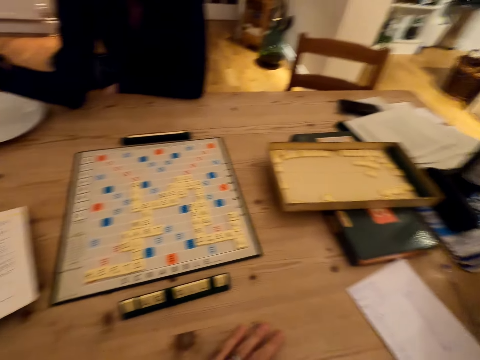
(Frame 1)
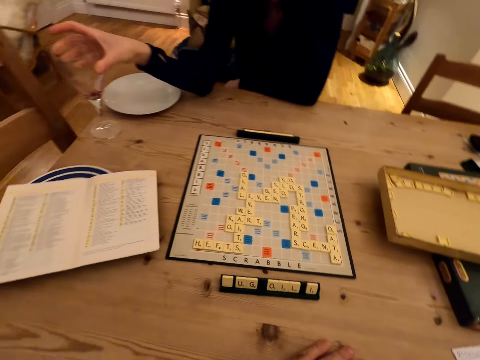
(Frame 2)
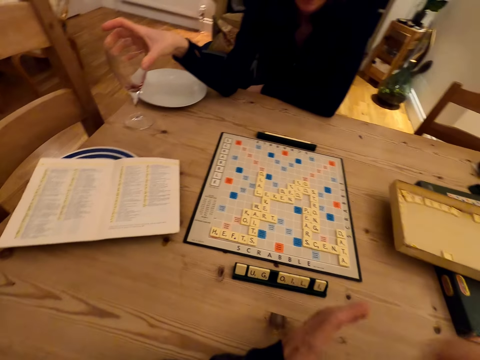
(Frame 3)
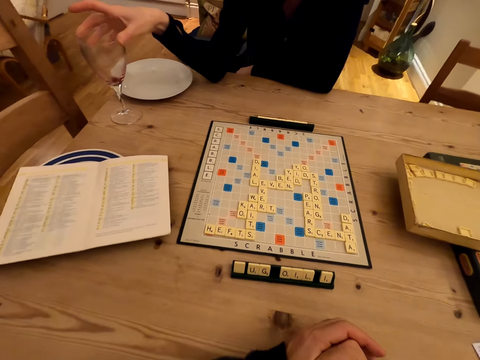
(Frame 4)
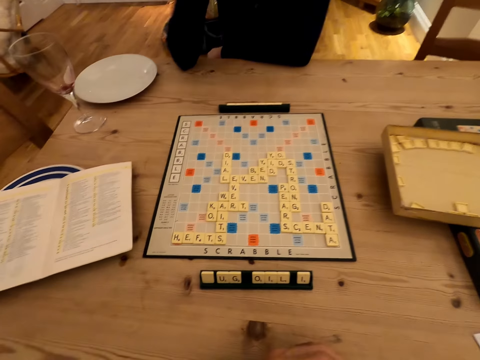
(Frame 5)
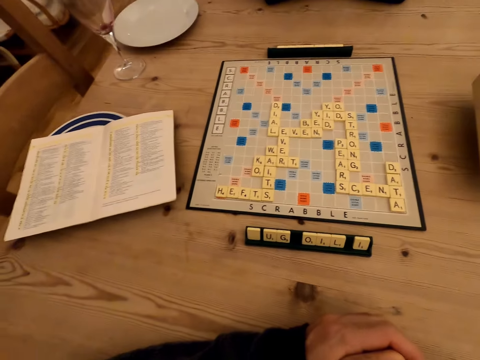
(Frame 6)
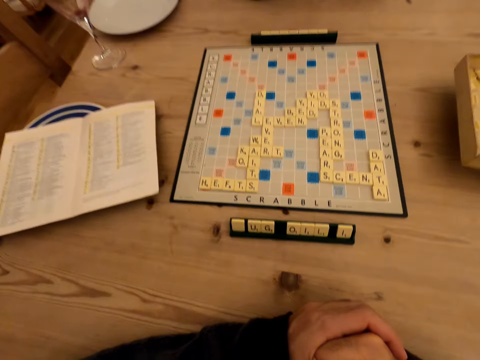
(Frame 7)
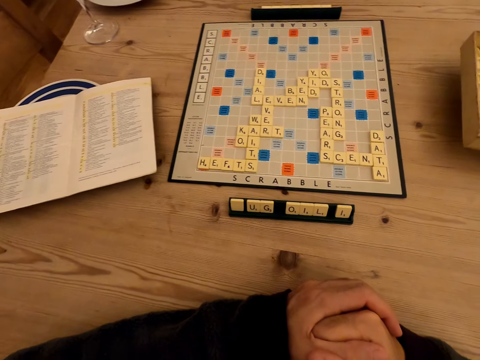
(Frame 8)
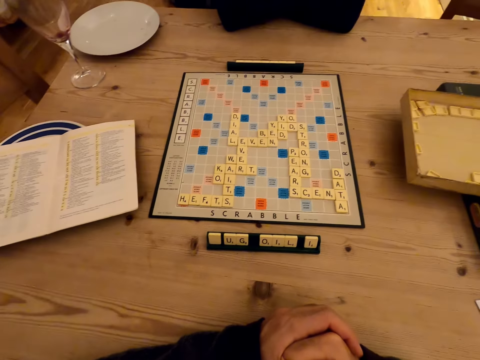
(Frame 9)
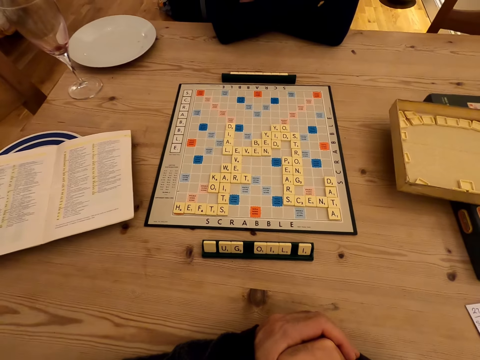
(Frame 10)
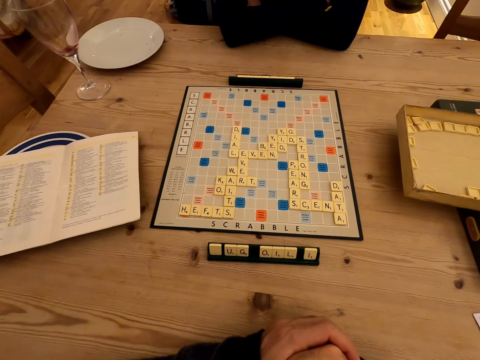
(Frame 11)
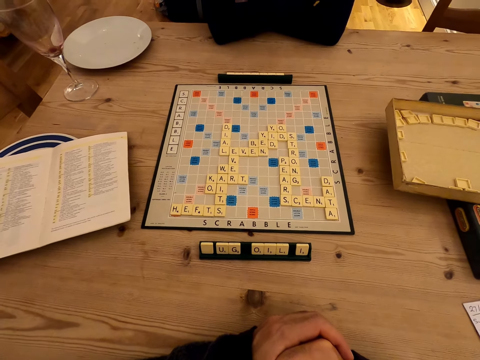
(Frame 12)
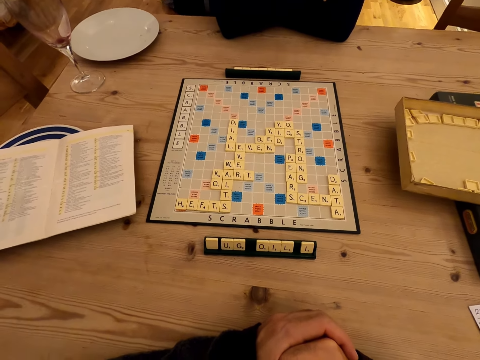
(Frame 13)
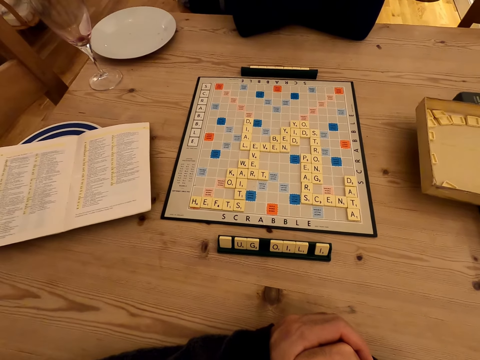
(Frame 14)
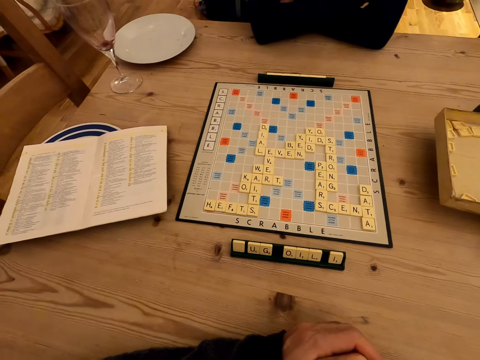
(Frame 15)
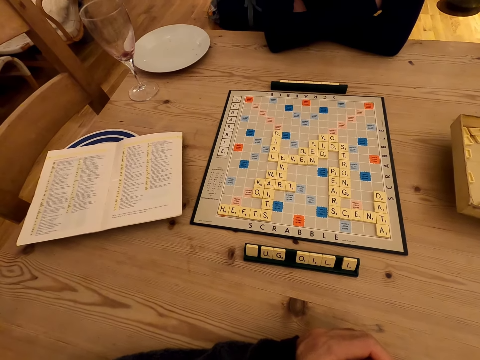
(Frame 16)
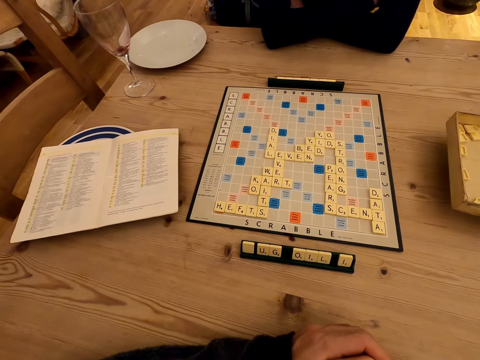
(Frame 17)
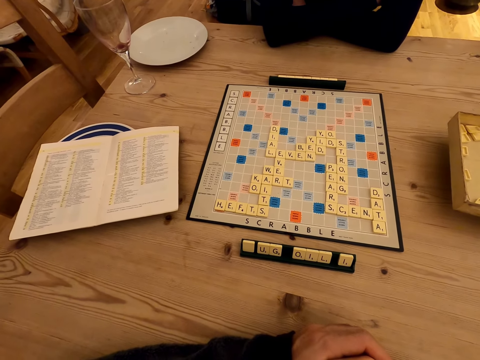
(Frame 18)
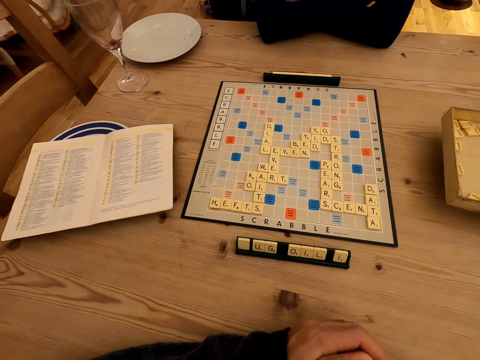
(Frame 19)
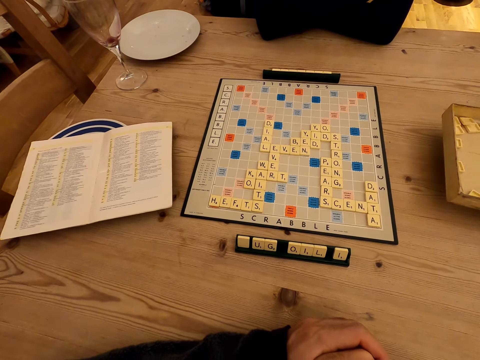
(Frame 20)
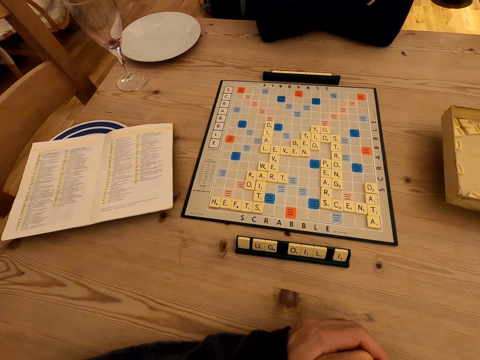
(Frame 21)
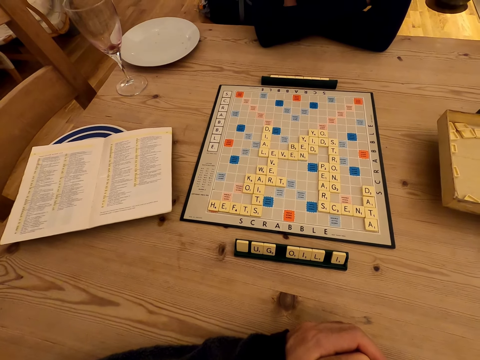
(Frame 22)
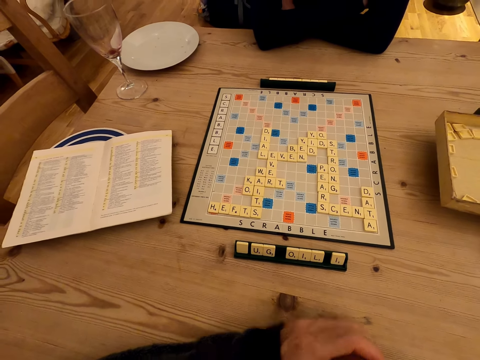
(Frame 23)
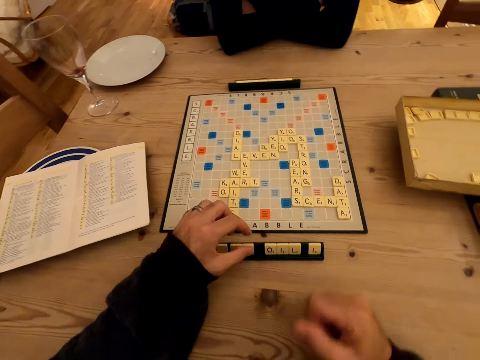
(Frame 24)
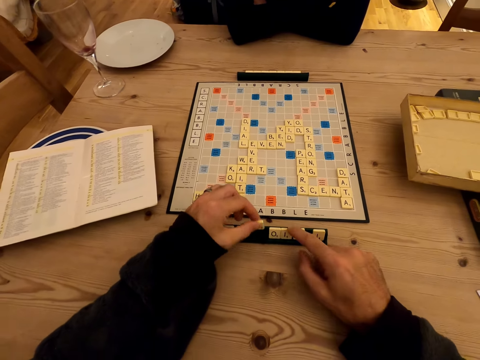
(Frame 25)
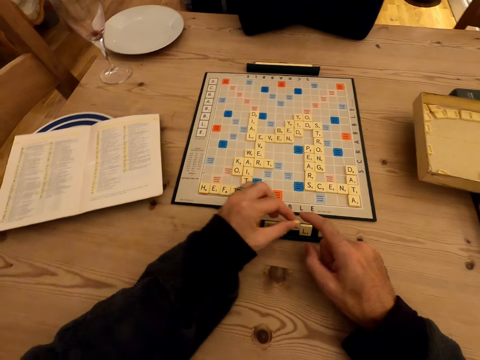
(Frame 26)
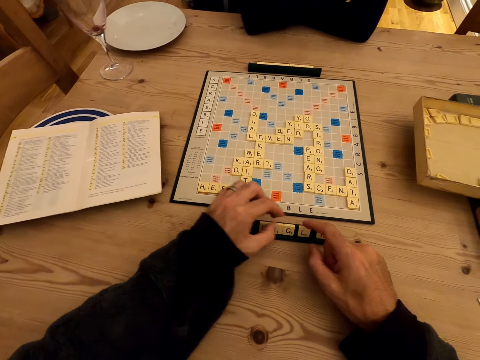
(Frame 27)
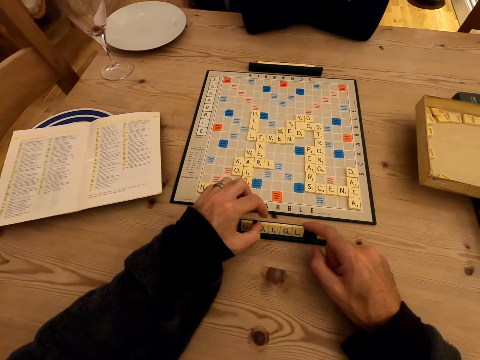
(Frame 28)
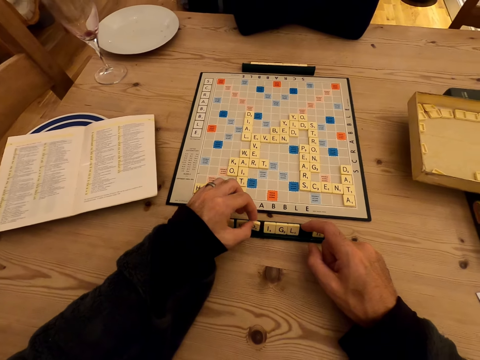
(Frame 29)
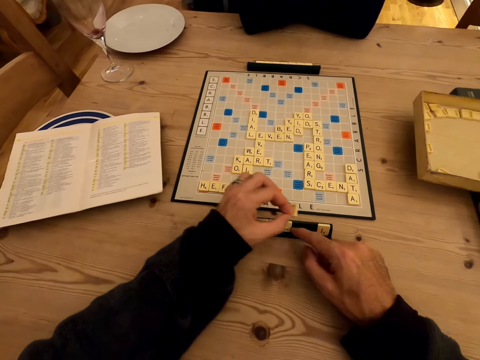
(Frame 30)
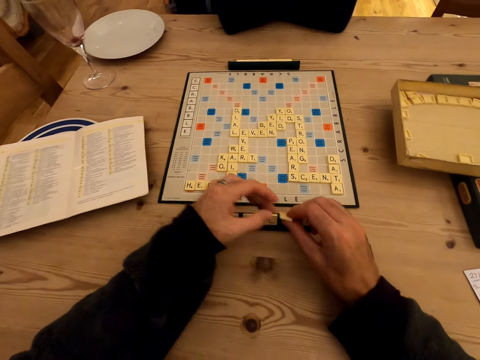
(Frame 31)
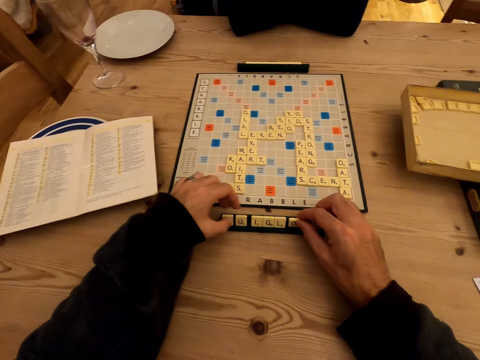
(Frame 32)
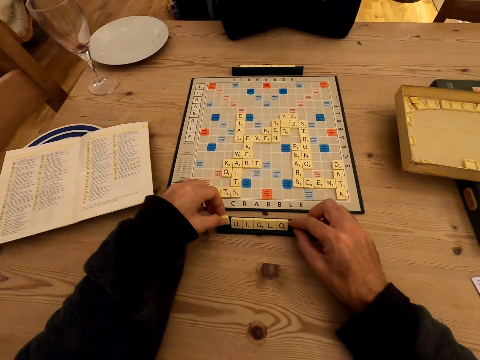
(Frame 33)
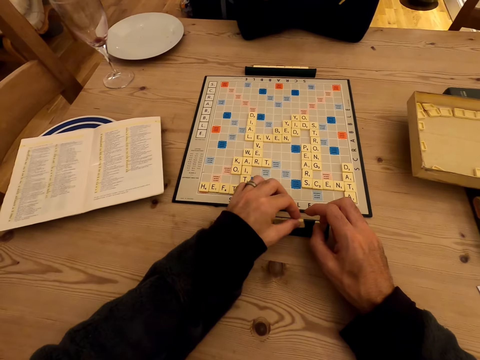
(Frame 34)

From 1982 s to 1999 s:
The camera wearer places the glass on the table. A person places down a drink. The camera wearer looks around. They stare at a game board. They arrange words. They touch word puzzle pieces.

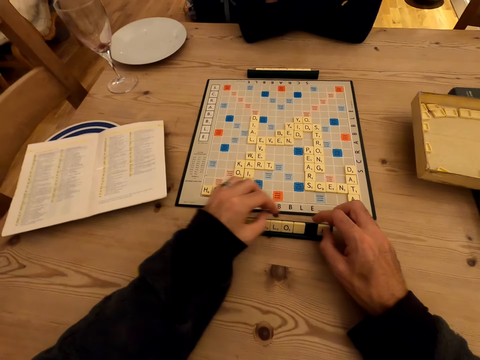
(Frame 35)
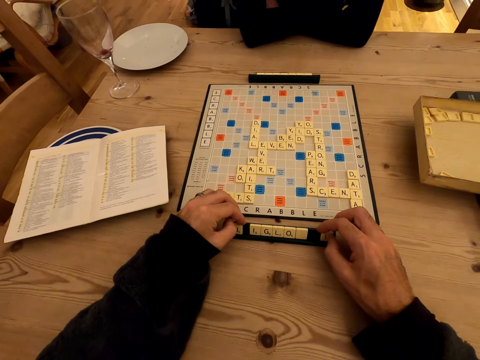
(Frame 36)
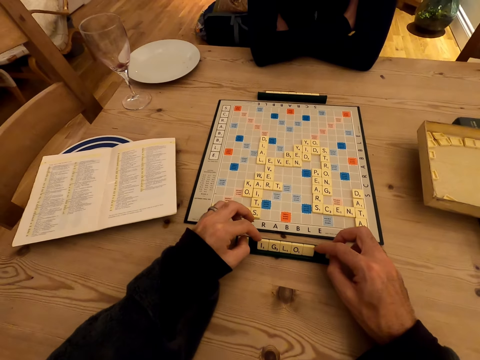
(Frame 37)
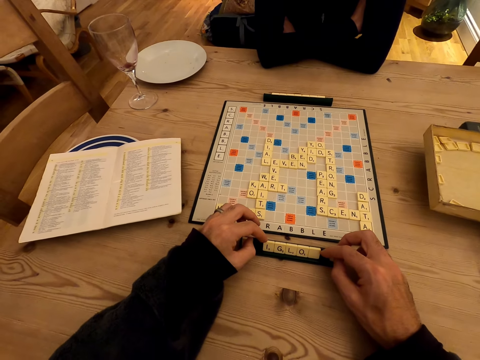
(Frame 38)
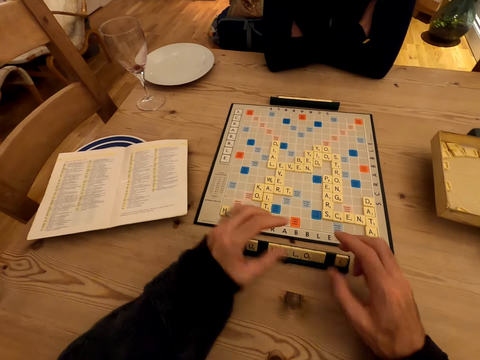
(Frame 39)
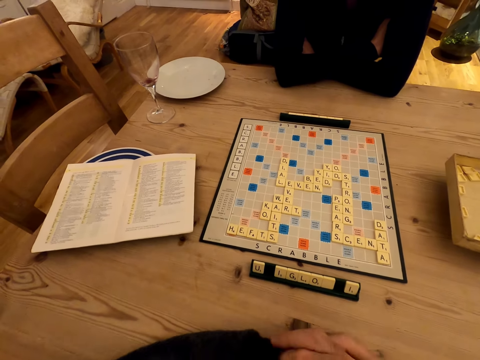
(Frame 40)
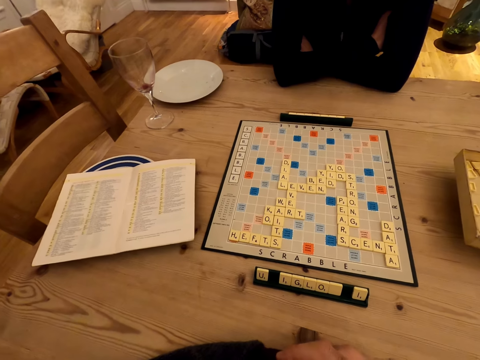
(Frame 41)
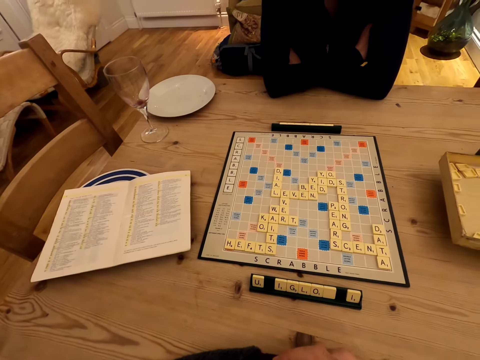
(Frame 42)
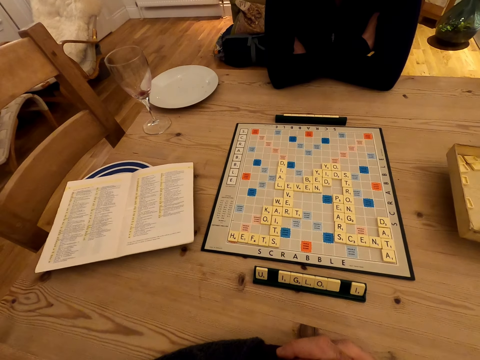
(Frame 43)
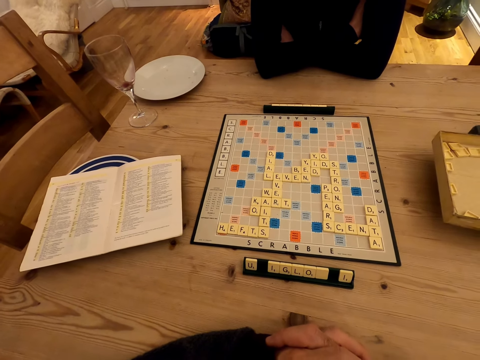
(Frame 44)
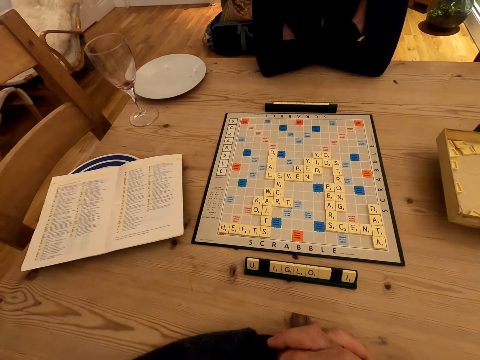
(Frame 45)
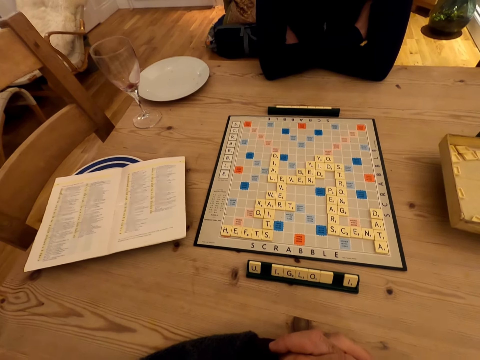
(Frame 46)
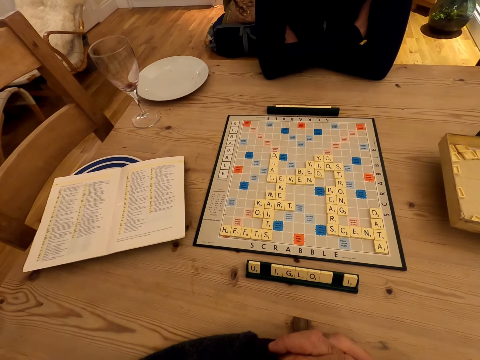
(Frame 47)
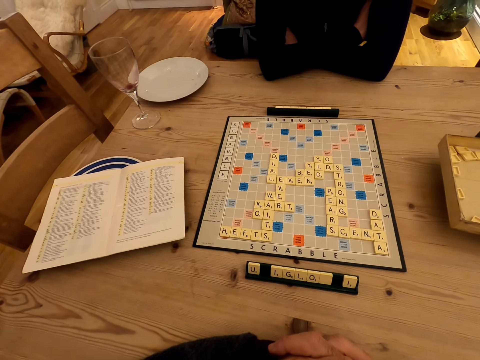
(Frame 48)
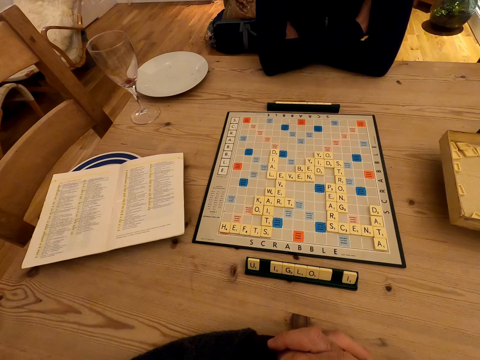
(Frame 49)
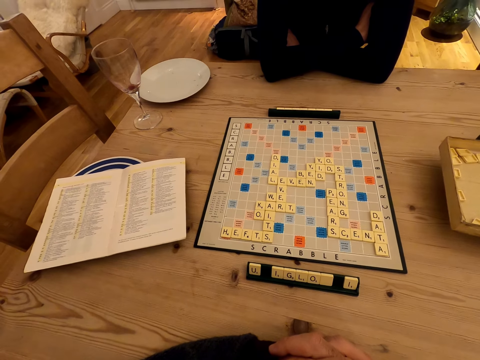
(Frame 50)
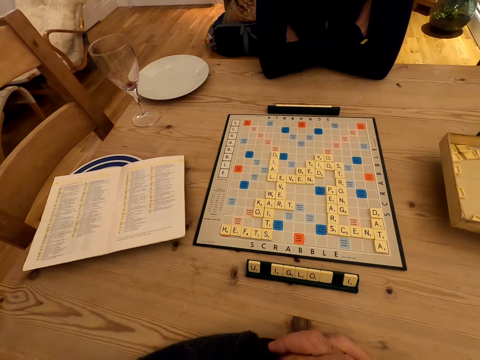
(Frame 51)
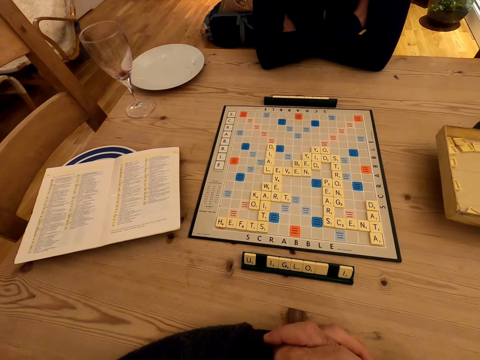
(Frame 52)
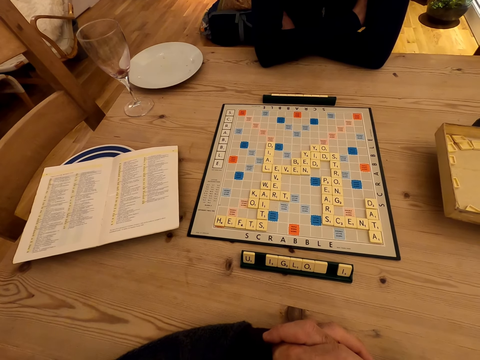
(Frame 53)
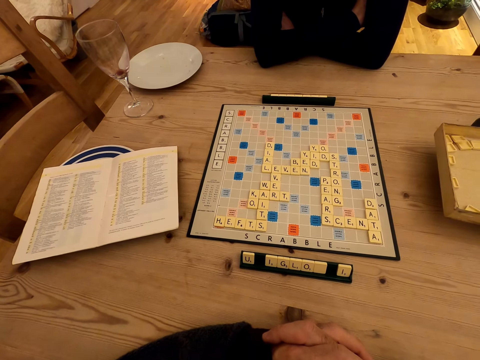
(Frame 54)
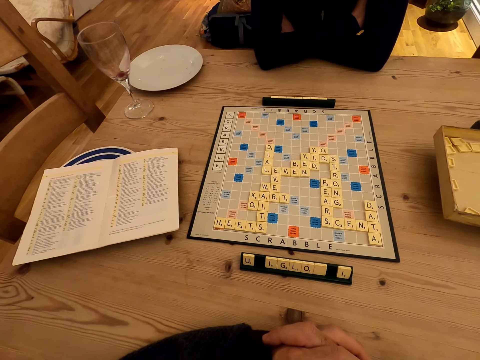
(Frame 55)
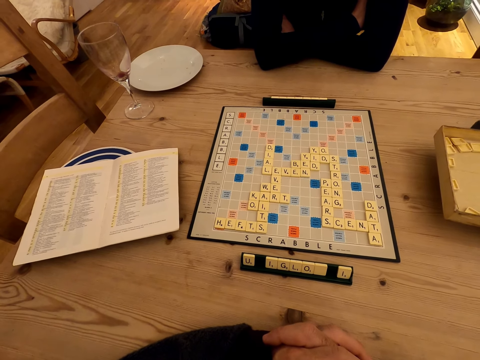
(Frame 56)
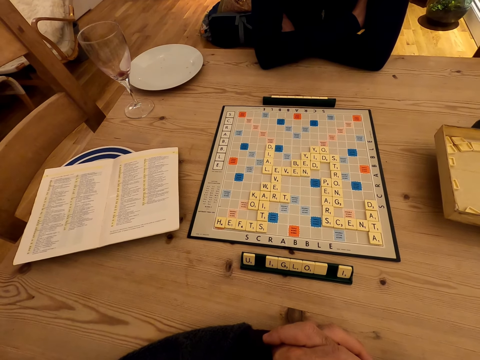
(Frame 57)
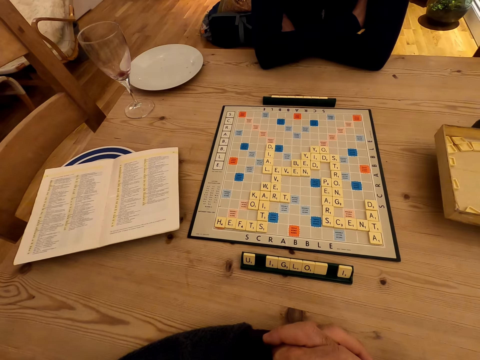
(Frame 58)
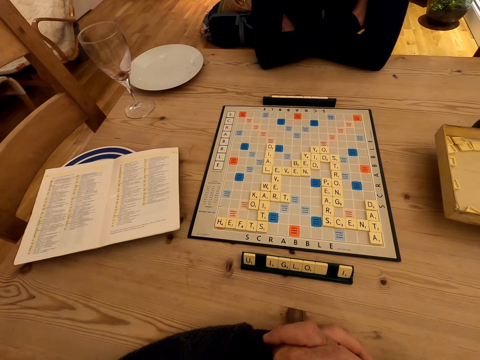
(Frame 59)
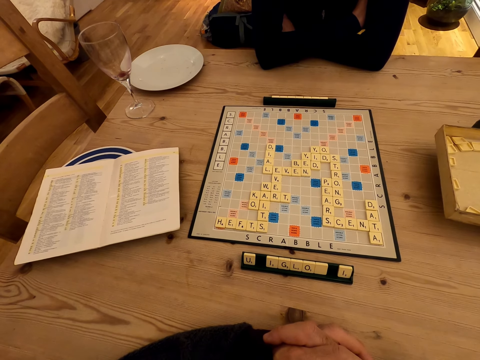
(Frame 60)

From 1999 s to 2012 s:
The camera wearer stares at a game board. They fold their hands.
